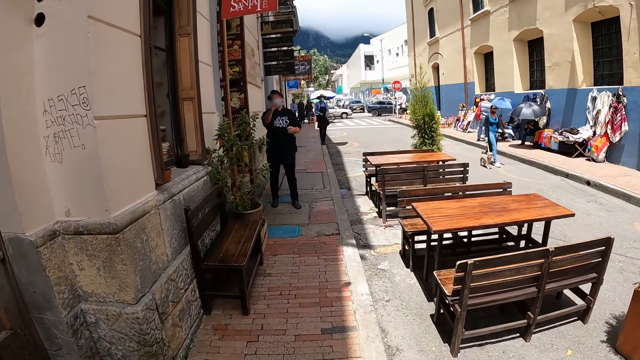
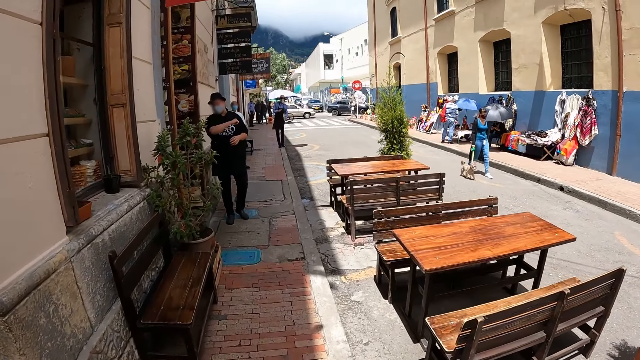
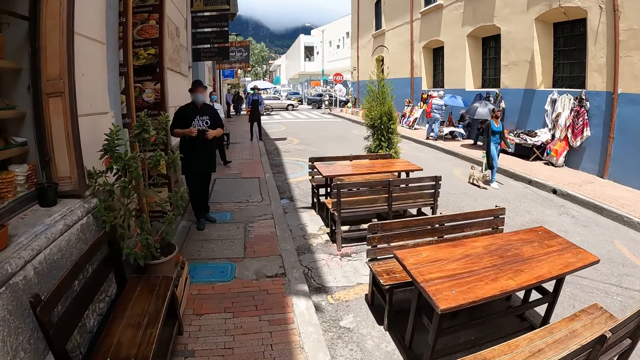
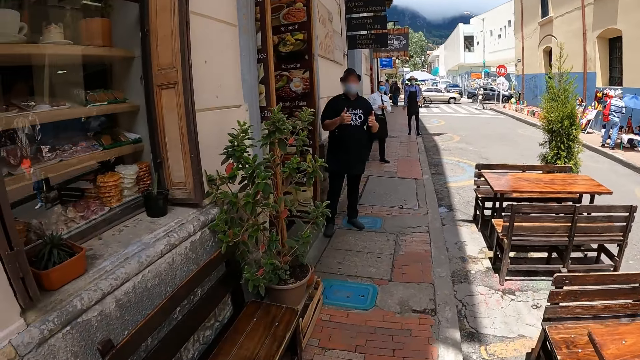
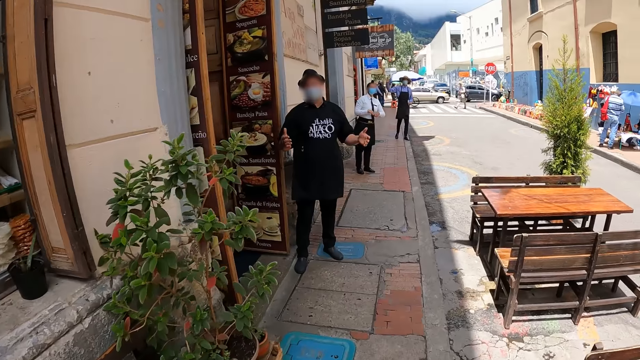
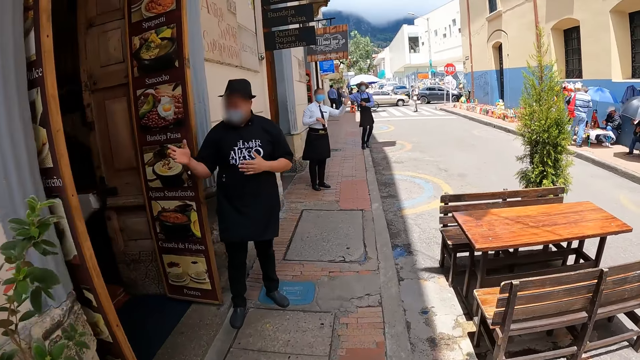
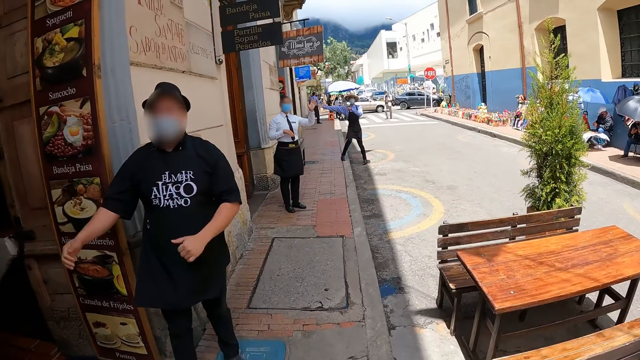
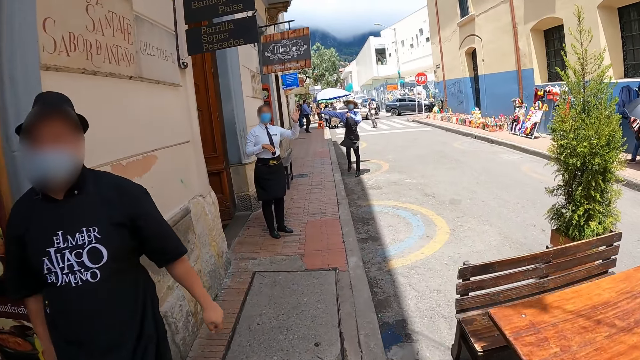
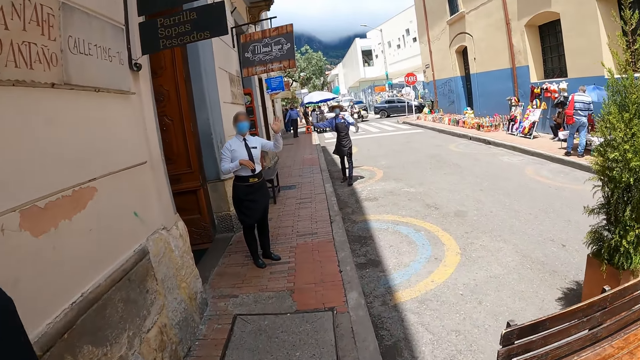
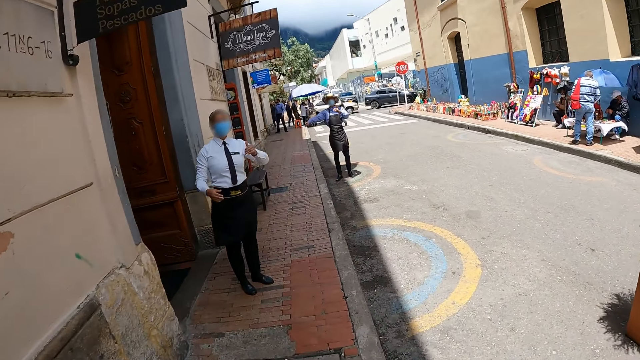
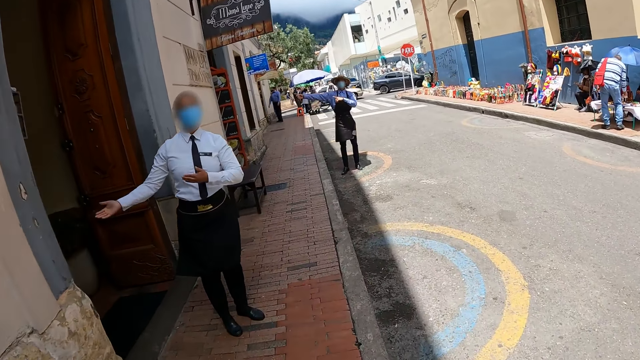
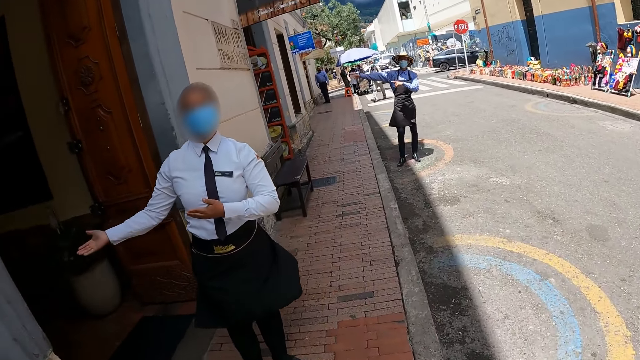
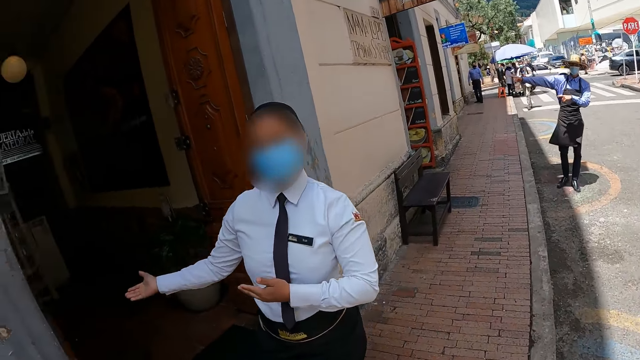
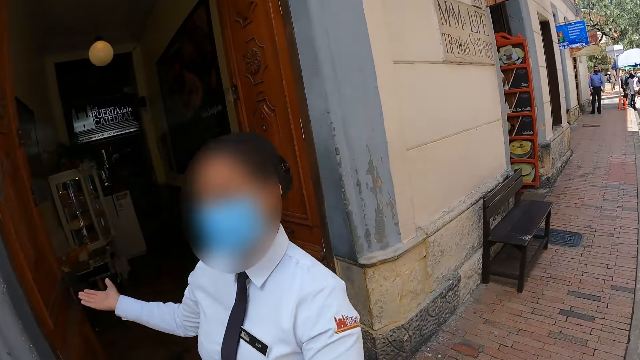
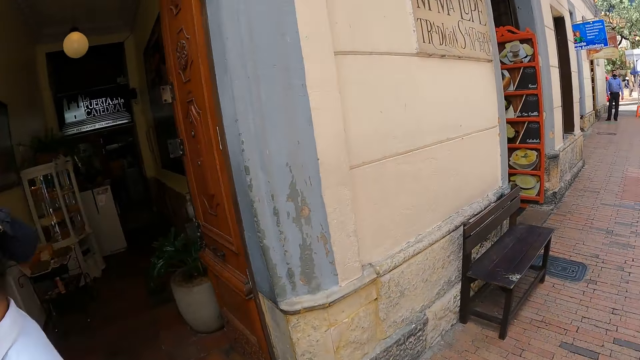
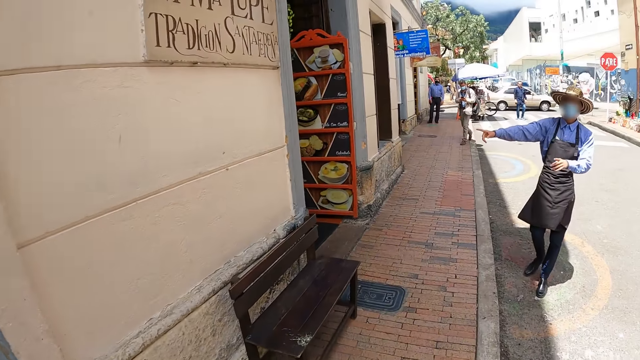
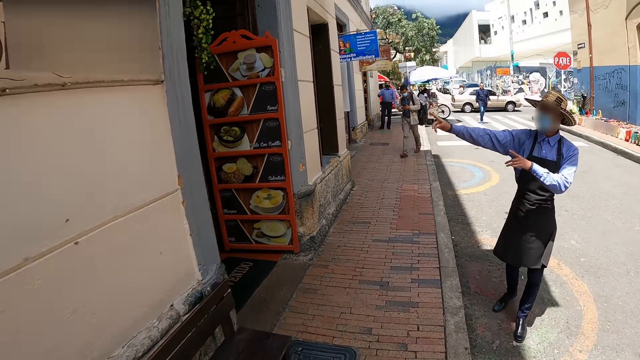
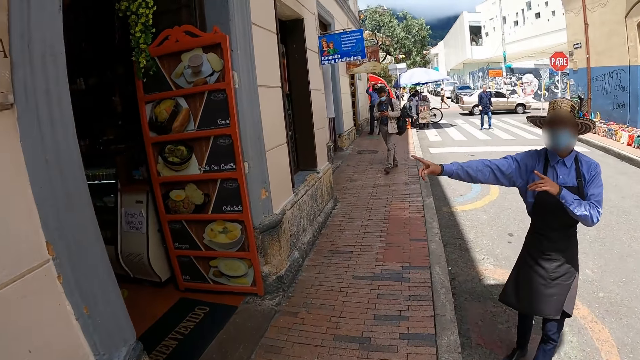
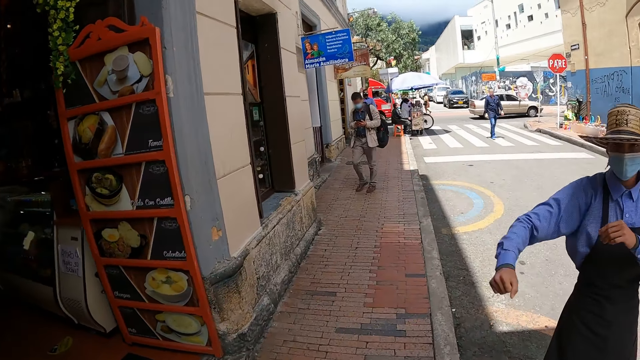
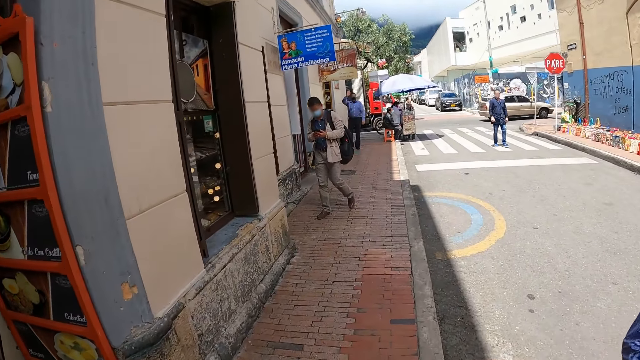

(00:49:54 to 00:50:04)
A person points out his hands. The person points at the restaurant. The camera wearer walks past a man on the hotel entrance. A woman waves at the camera wearer on the road street. Another person points at the restaurant. The woman welcomes the camera wearer in the hotel. Another man points in the hotel.

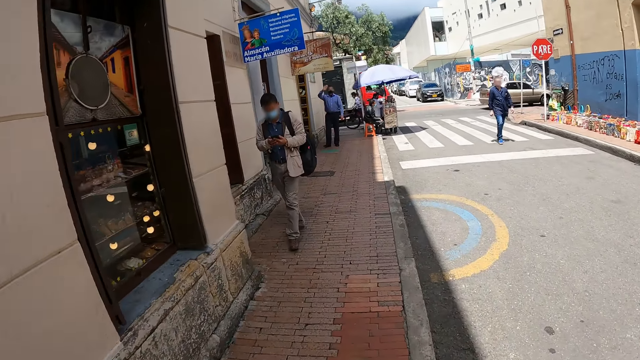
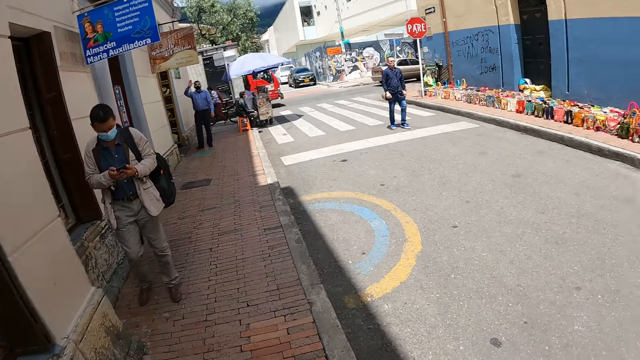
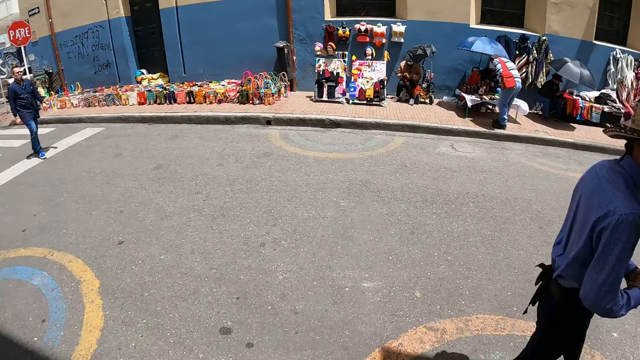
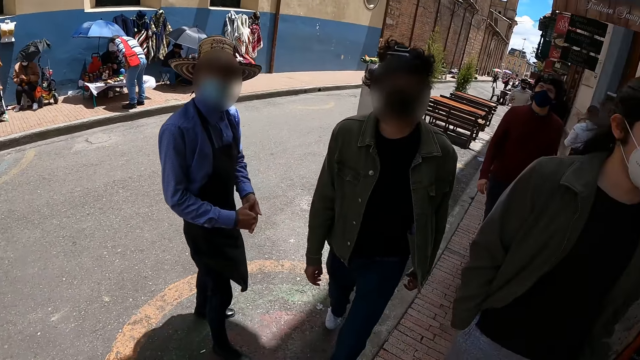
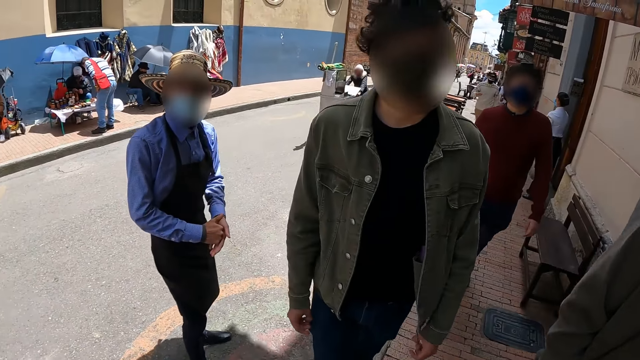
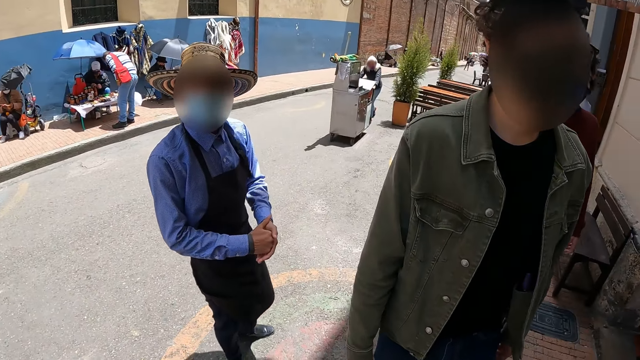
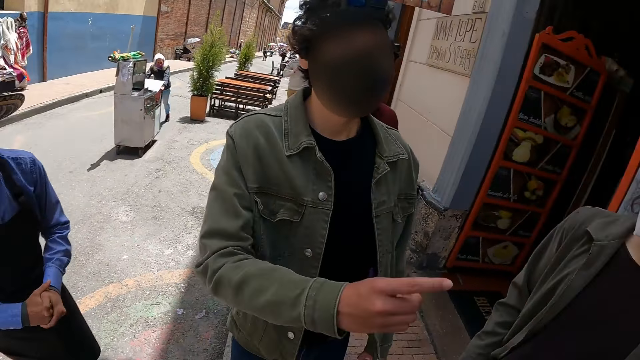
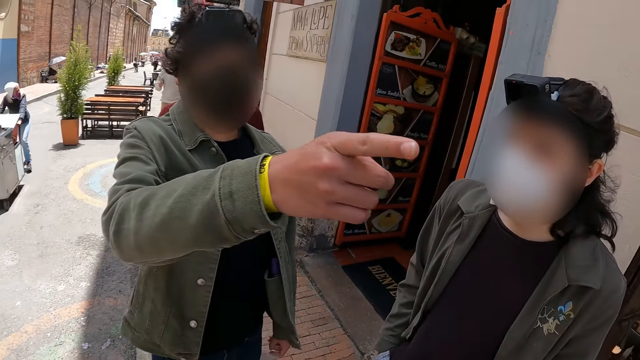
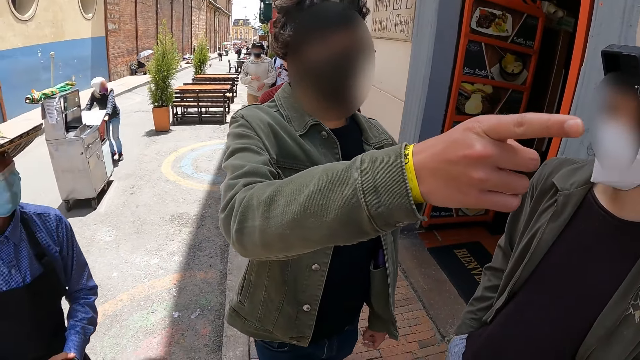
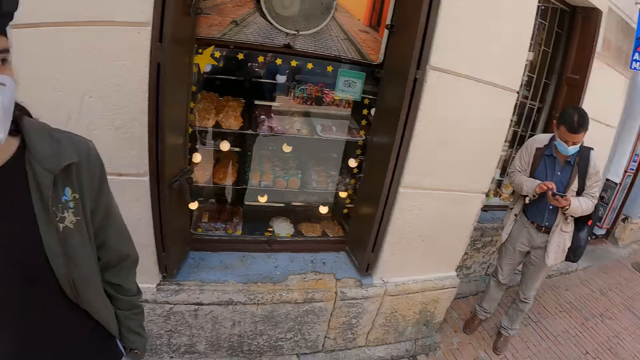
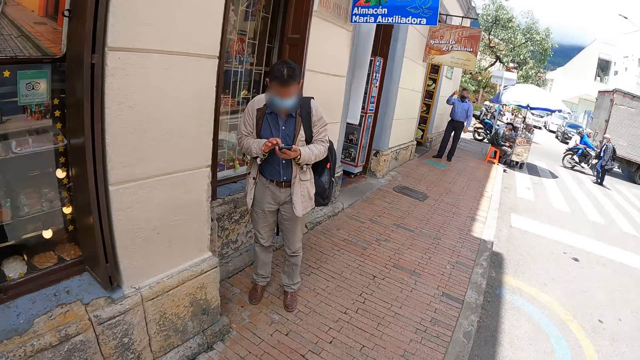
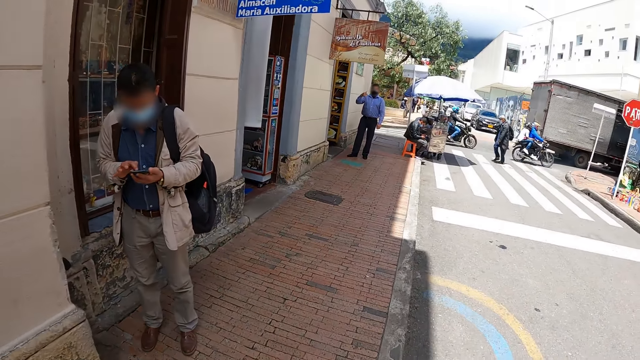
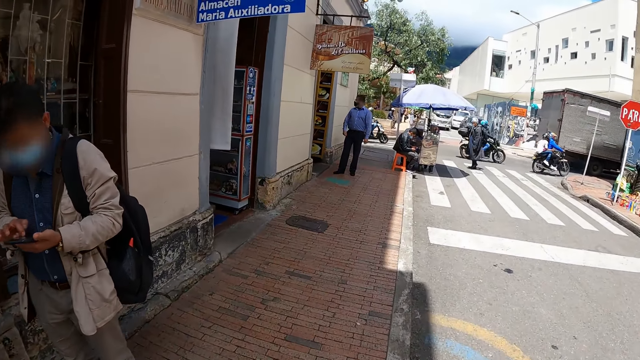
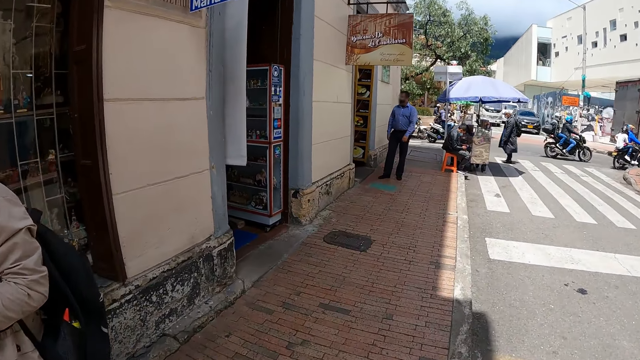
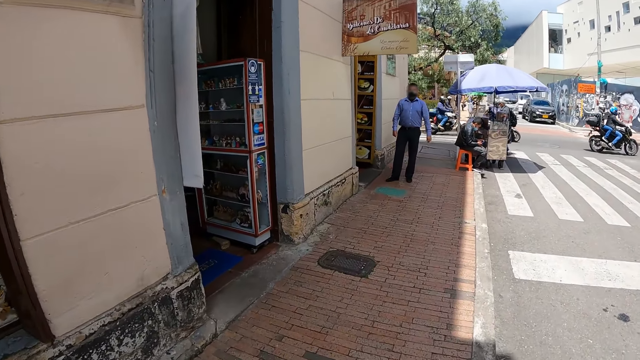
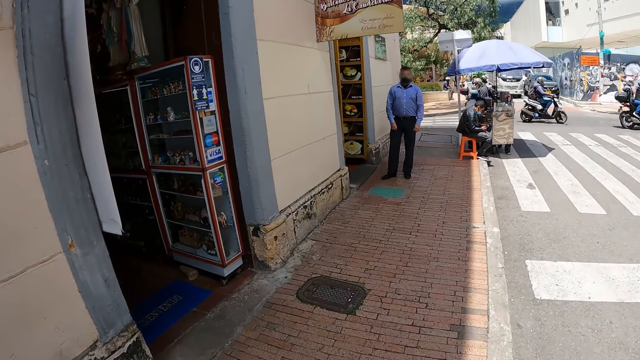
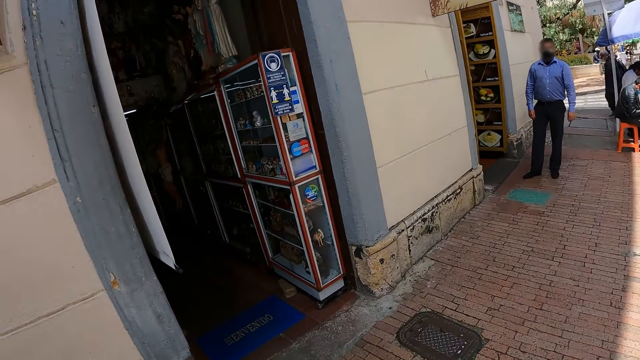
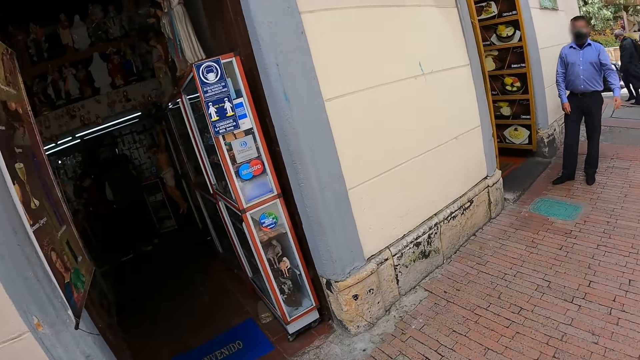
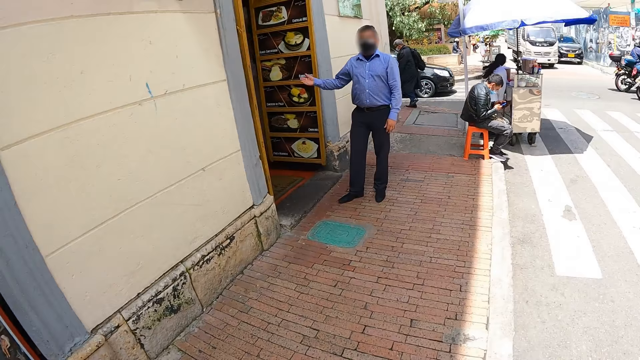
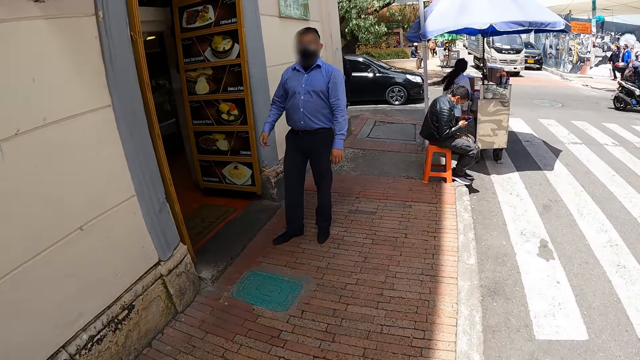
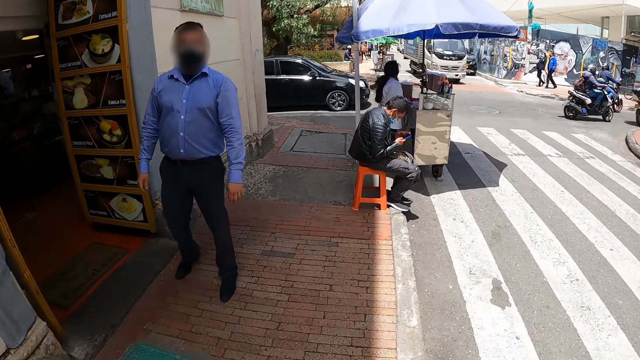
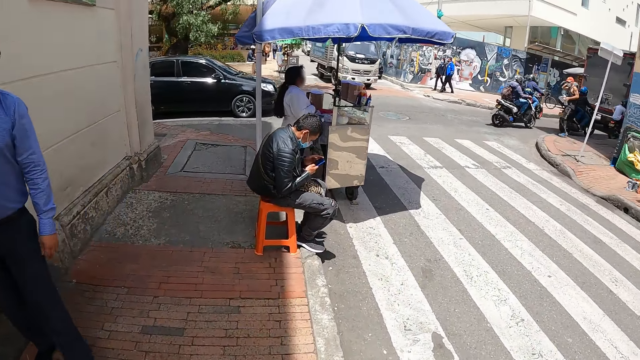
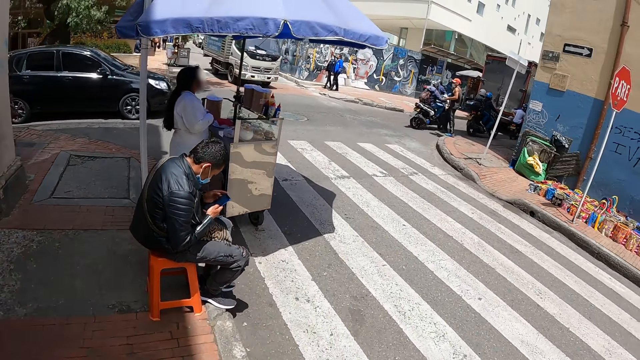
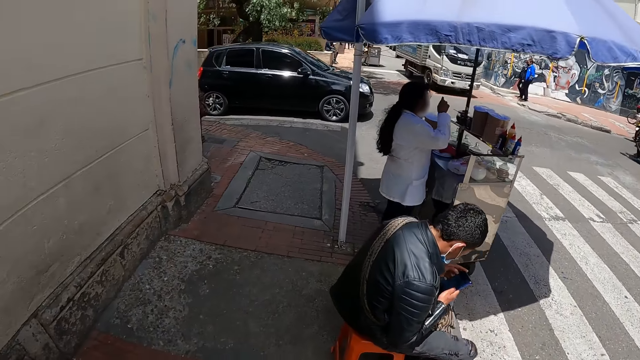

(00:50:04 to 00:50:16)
The camera wearer turns around. They stand on the street. They converse at the road street. A man points around the street. The camera wearer turns around. They walk in the street road. Another man points inside the hotel.
